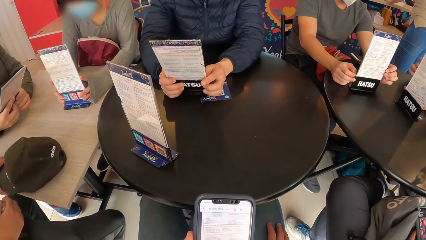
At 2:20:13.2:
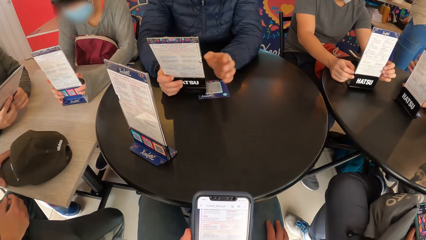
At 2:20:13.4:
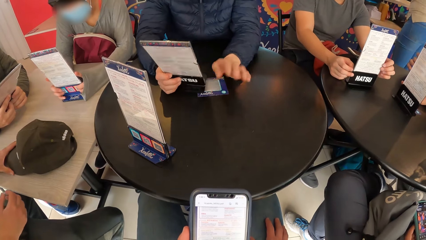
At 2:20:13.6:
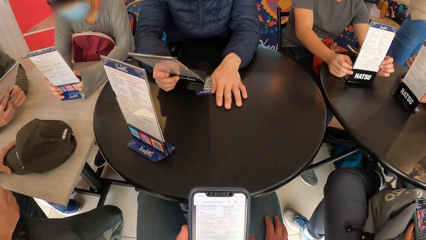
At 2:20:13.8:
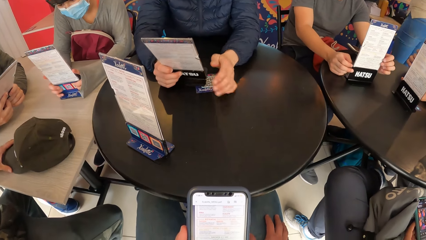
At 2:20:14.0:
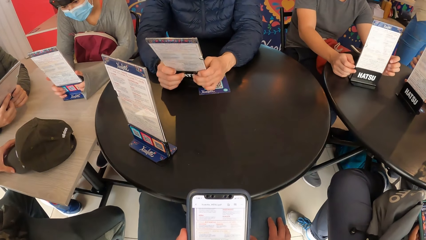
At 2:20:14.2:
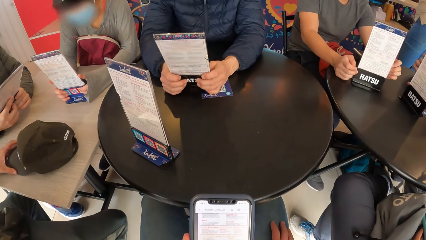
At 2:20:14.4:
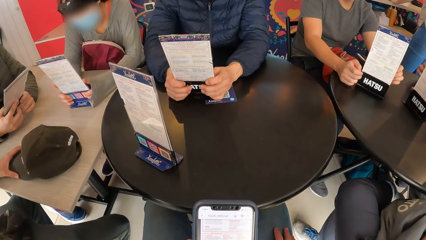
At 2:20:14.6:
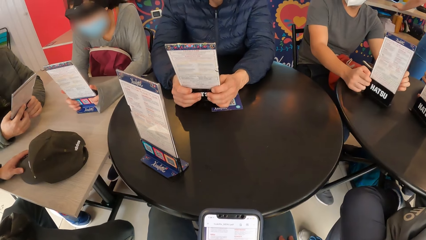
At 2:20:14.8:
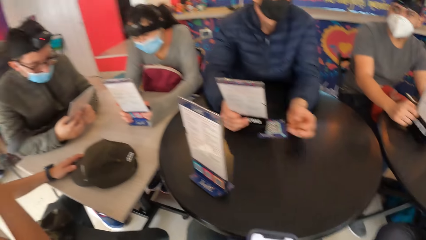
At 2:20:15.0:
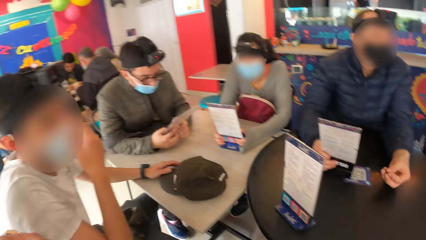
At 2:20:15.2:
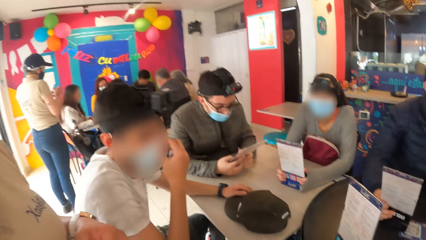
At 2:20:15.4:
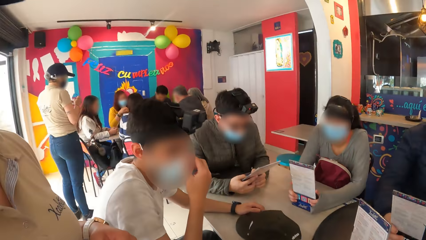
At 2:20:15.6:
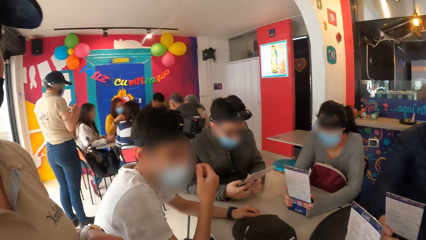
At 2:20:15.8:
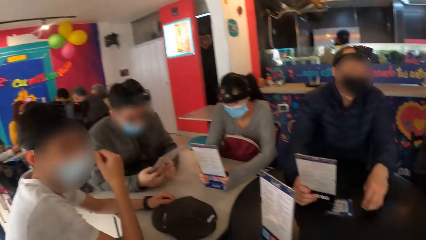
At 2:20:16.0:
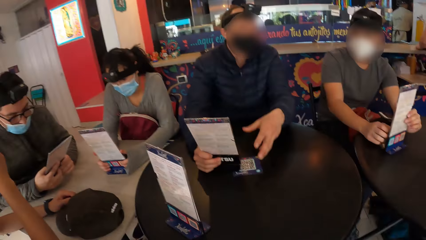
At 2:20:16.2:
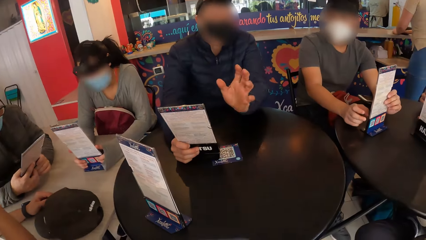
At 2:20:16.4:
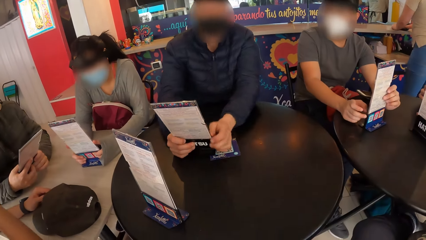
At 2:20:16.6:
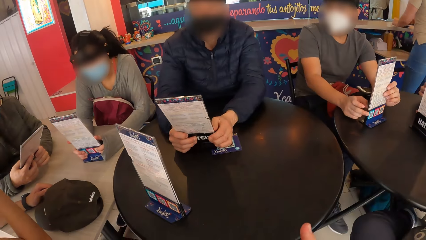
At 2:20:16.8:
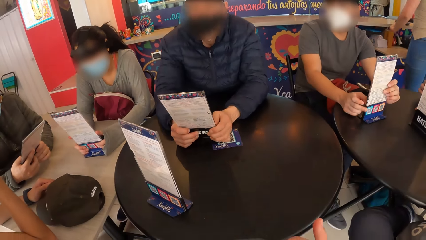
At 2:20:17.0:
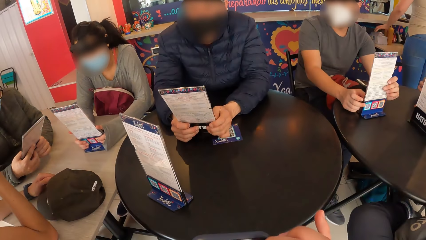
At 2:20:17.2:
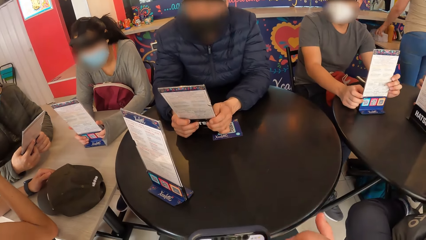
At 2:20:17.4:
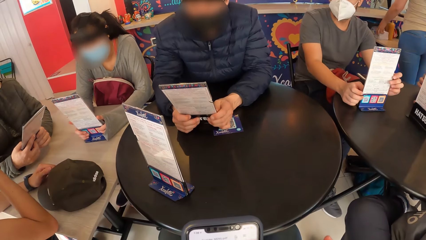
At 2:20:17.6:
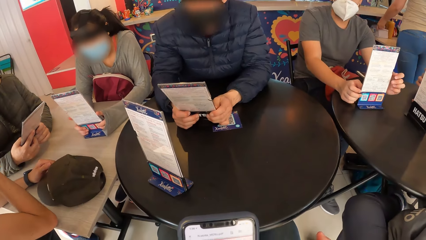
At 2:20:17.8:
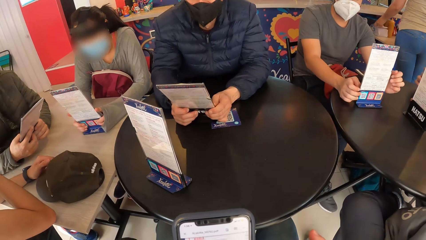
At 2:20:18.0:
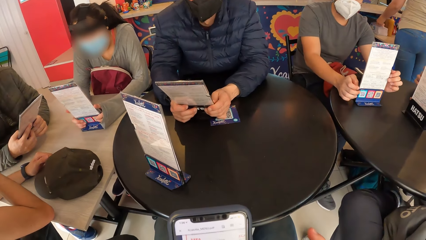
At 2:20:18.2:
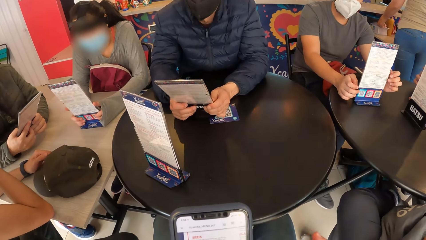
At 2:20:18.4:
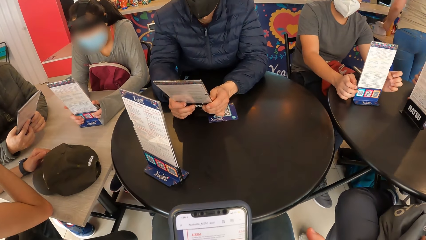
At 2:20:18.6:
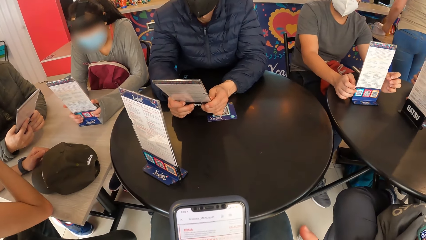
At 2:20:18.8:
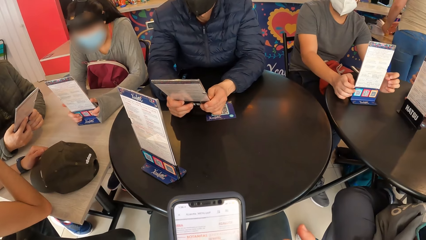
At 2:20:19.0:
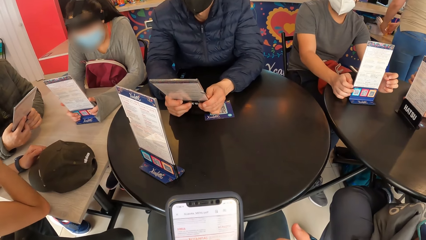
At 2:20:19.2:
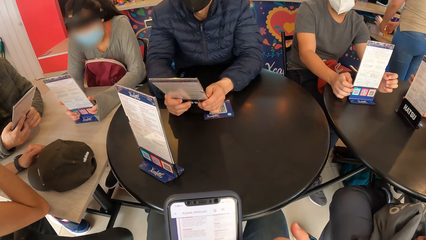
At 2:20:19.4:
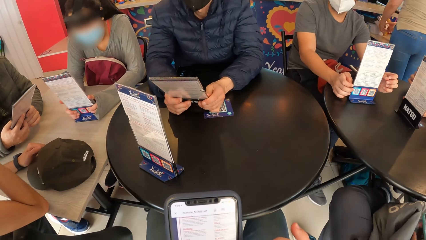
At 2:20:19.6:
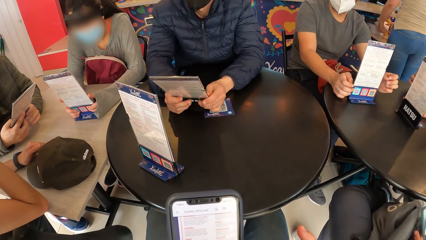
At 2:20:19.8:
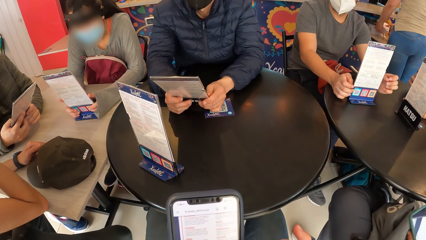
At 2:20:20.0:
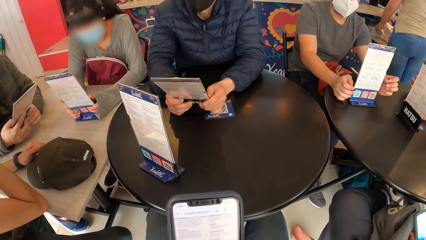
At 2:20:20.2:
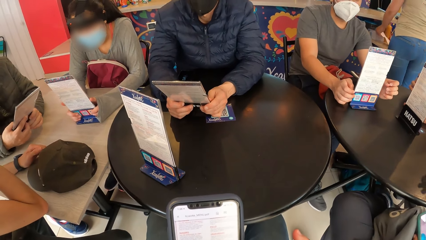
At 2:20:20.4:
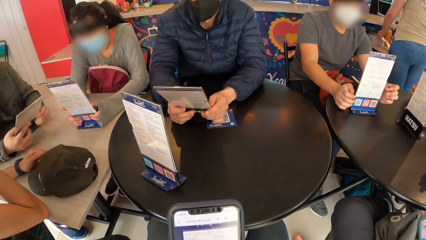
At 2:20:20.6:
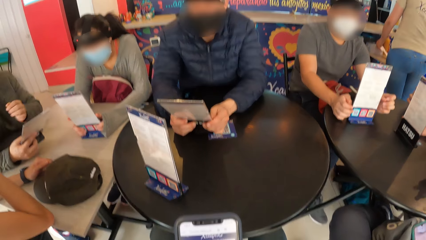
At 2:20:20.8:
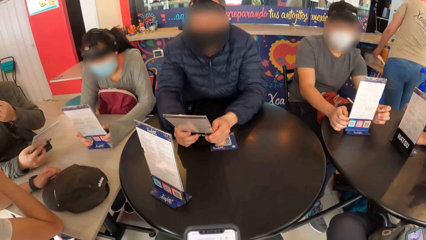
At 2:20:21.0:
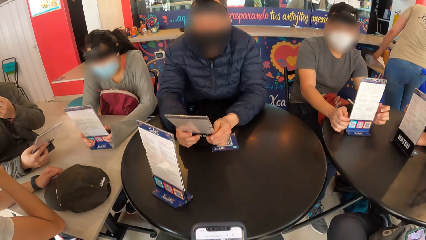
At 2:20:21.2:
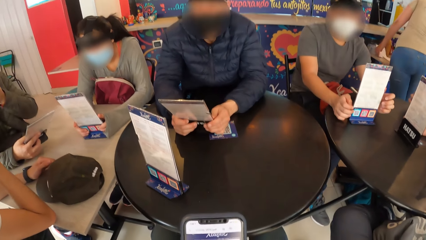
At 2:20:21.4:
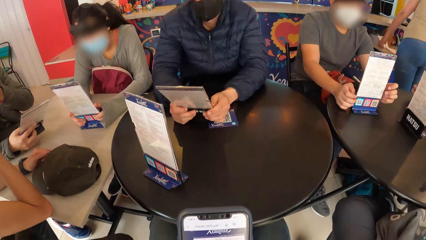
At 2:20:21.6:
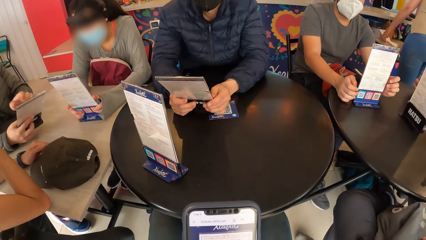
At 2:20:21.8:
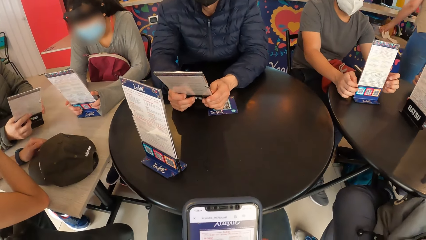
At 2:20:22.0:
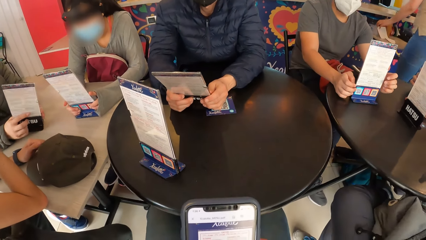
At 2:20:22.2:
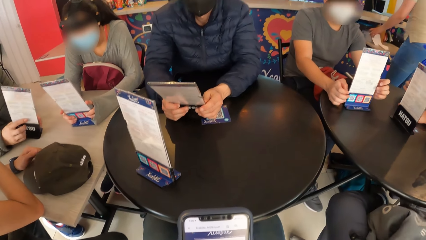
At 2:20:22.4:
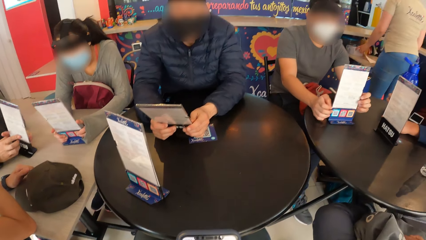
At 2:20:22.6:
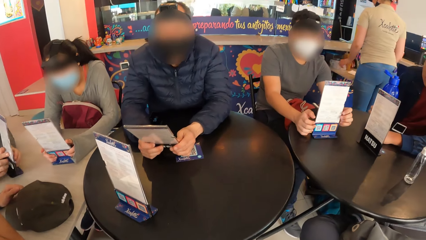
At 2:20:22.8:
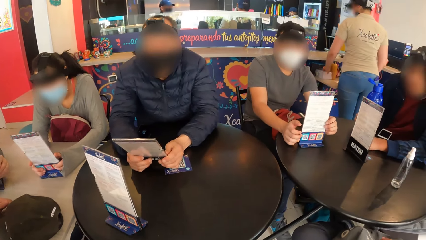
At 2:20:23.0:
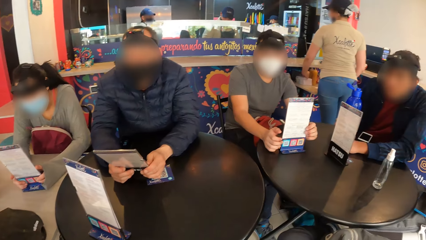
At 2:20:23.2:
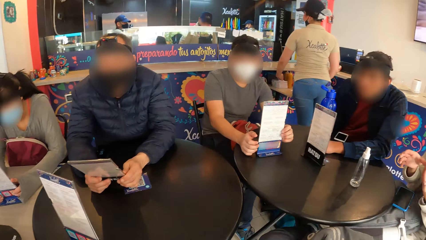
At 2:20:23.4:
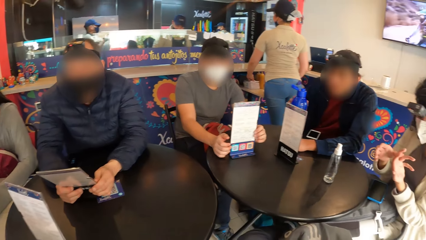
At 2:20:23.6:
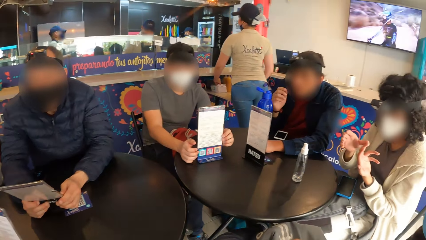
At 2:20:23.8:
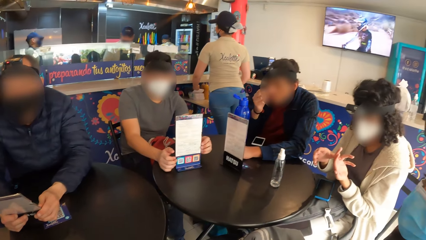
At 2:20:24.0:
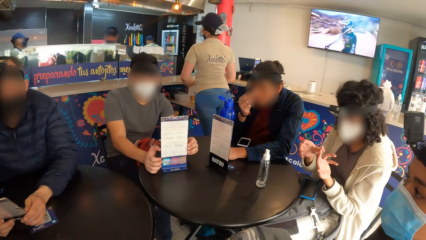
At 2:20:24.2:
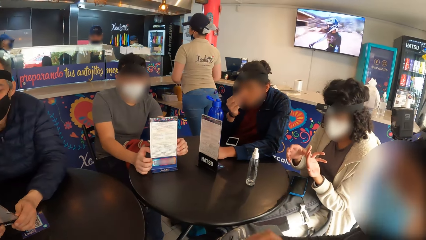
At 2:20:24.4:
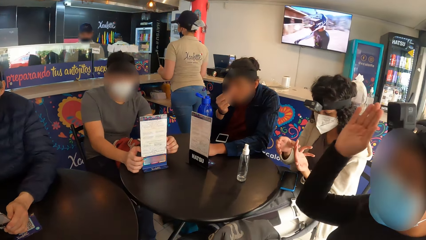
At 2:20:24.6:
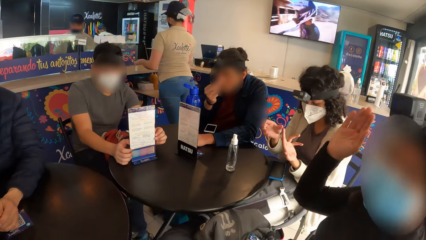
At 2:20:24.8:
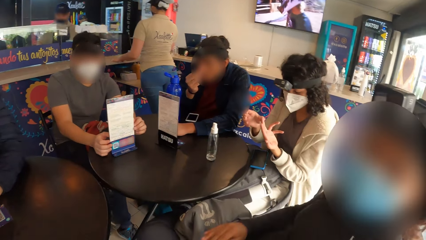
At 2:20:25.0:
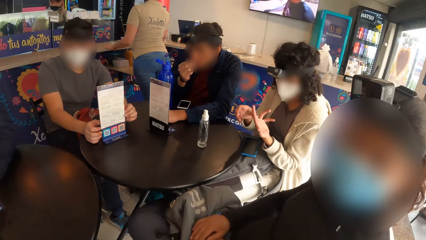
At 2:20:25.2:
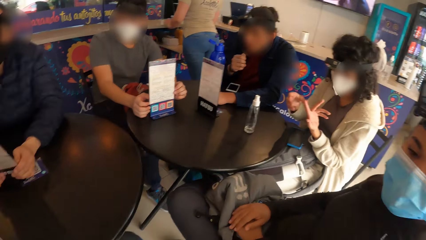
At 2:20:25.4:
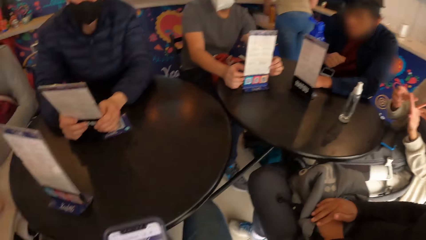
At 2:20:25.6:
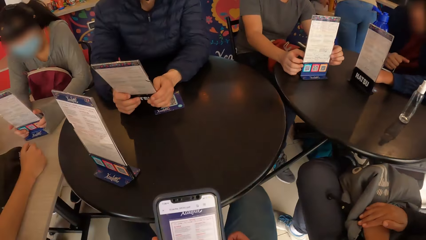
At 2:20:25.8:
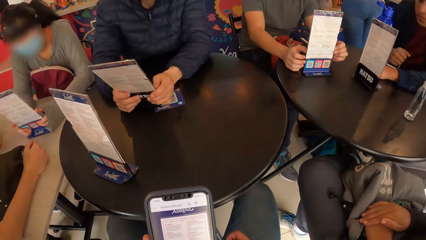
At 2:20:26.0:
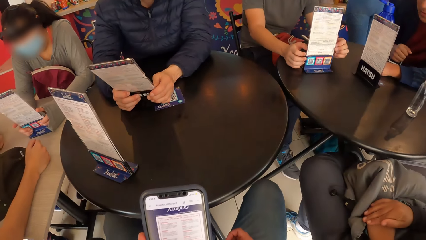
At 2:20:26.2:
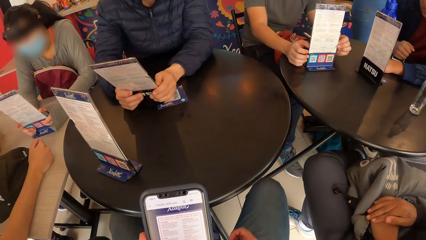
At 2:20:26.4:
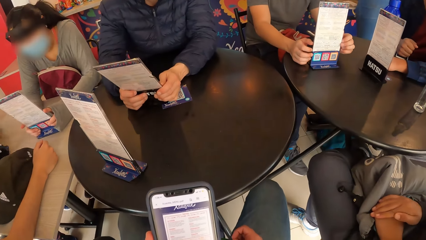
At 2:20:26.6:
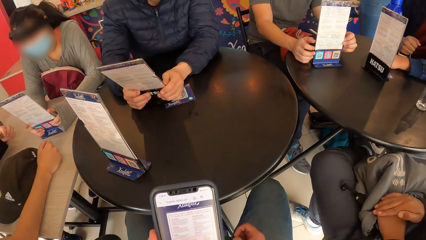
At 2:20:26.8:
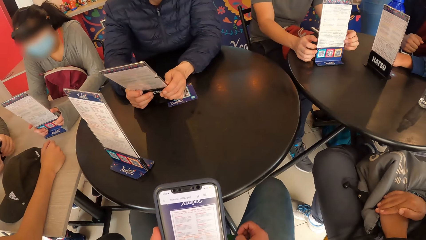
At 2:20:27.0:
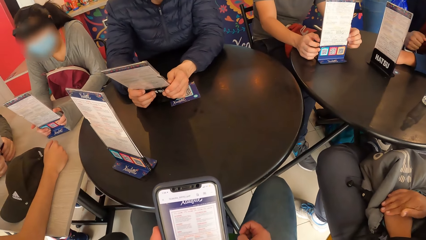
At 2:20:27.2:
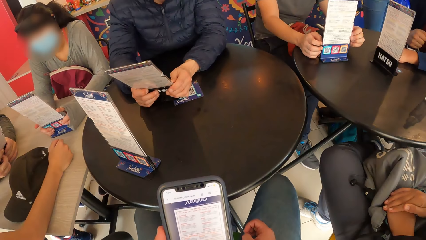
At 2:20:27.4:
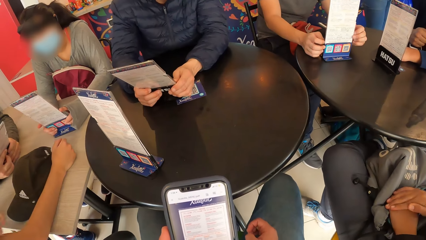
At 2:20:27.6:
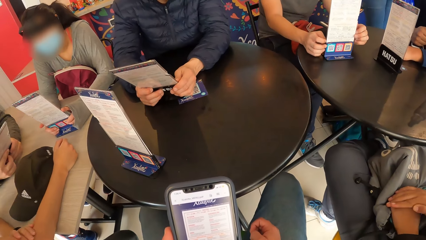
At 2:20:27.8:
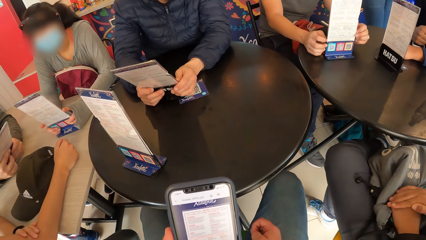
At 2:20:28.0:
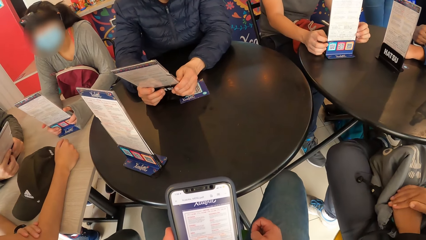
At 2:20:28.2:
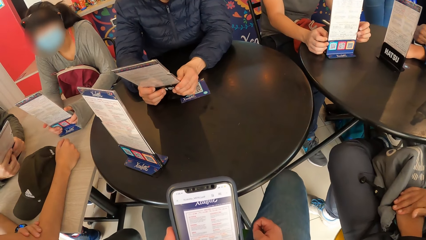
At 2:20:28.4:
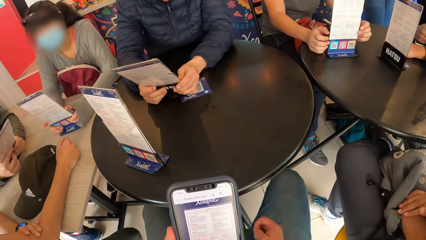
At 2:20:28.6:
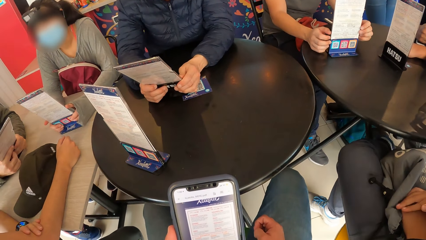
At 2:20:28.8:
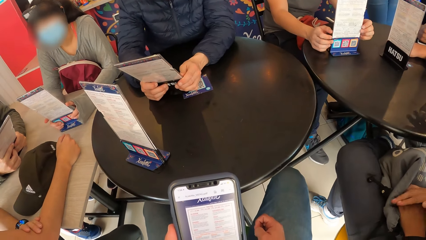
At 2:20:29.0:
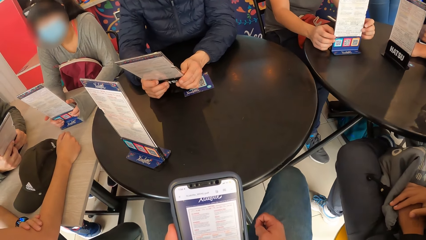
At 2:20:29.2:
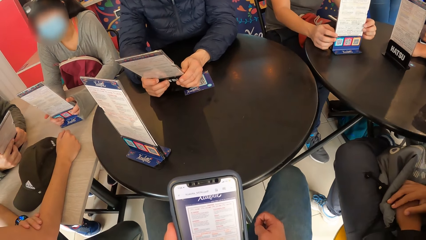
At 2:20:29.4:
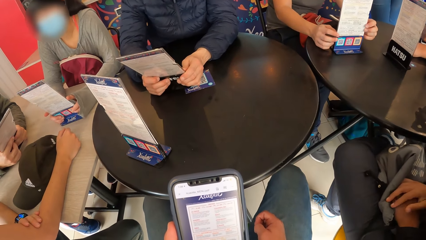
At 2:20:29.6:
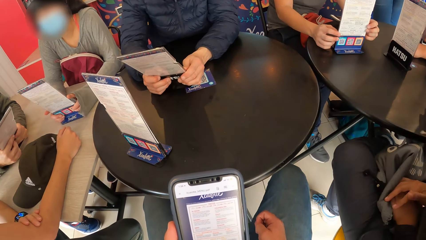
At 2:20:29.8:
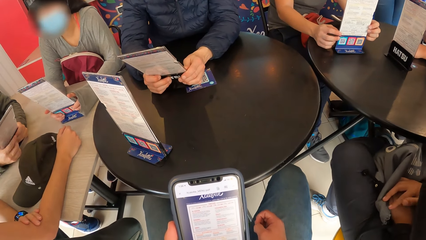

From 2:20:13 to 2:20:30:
A man moves a cap on a table with his left hand. A woman holds a menu card on the table with both hands. Another man places his left palm on the table and holds the menu card in his right hand on the table with both hands. A third man rotates the menu card on the table with both hands. The first man adjusts a facemask on his face with his right hand and places his right hand on the table. The second man holds the menu card in his right hand on the table with both hands. The camera wearer operates the phone in his left hand with his right hand. A fourth man adjusts the facemask on his face with his right hand and flips the card in both hands. A fifth man rubs his face with his right hand. A person raises her hand. Another woman interacts with the camera wearer. She places her right hand on a jacket on her legs. The fifth man places his right hand on the table. The third man adjusts the menu card on the table with both hands. The first man places his left hand on his right hand on the table.
